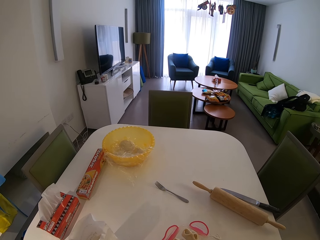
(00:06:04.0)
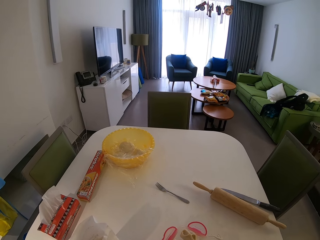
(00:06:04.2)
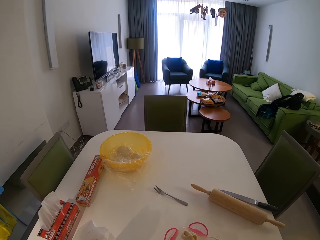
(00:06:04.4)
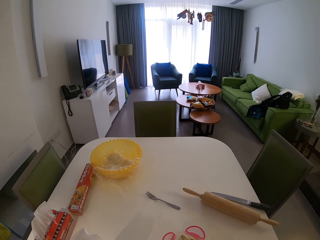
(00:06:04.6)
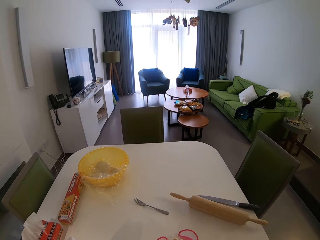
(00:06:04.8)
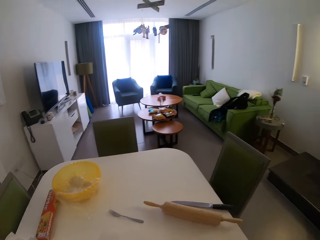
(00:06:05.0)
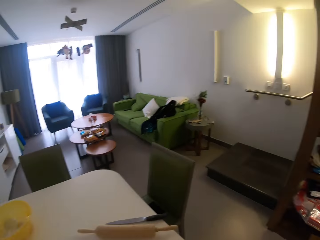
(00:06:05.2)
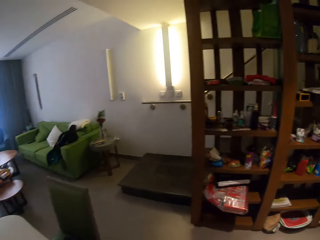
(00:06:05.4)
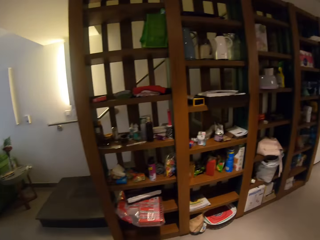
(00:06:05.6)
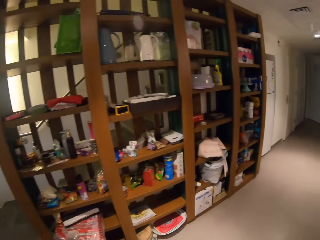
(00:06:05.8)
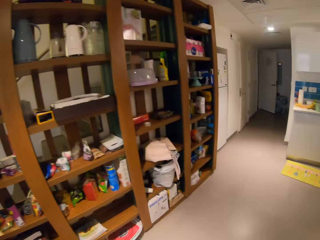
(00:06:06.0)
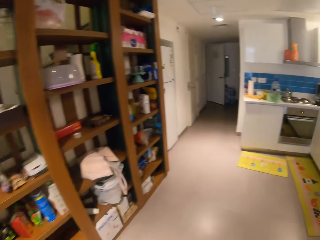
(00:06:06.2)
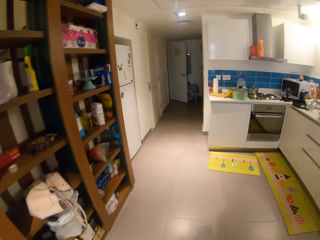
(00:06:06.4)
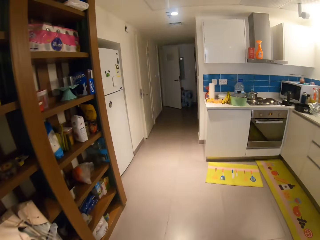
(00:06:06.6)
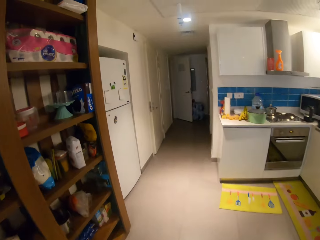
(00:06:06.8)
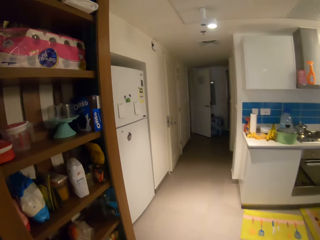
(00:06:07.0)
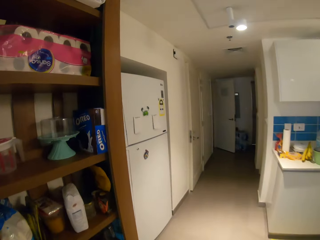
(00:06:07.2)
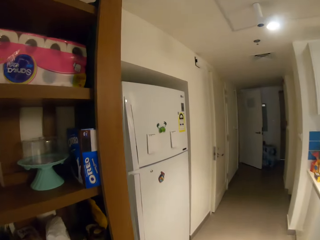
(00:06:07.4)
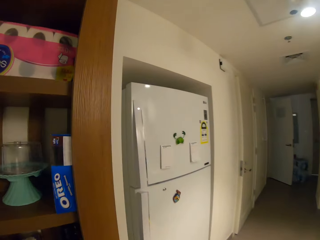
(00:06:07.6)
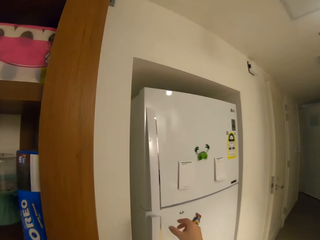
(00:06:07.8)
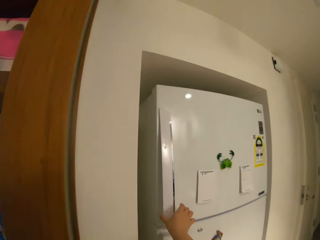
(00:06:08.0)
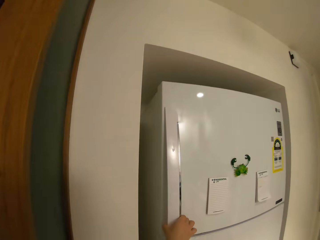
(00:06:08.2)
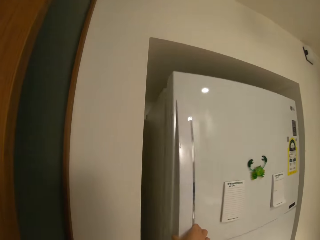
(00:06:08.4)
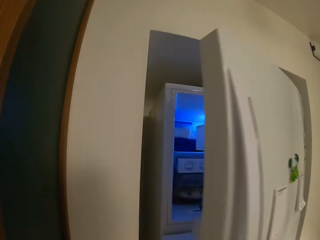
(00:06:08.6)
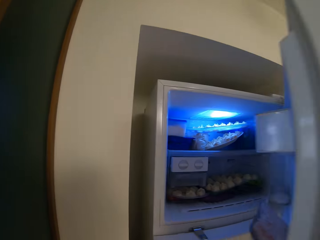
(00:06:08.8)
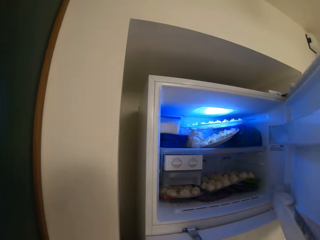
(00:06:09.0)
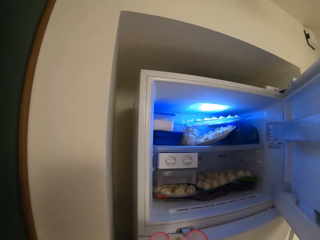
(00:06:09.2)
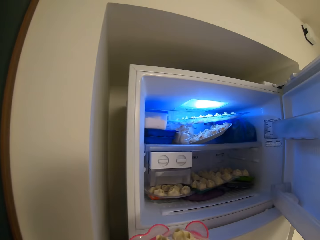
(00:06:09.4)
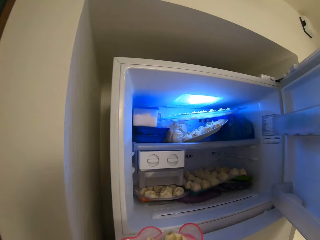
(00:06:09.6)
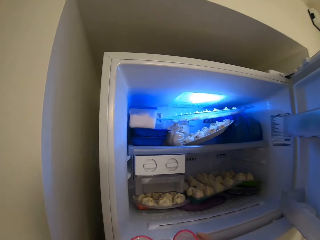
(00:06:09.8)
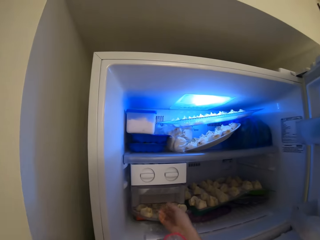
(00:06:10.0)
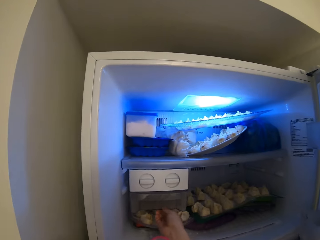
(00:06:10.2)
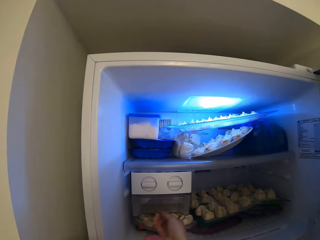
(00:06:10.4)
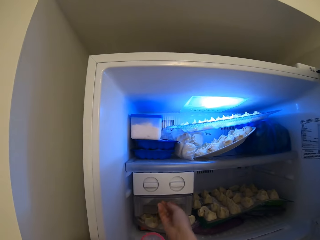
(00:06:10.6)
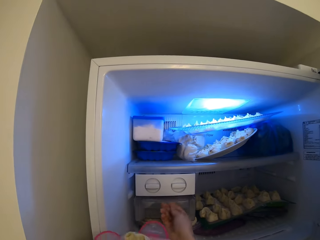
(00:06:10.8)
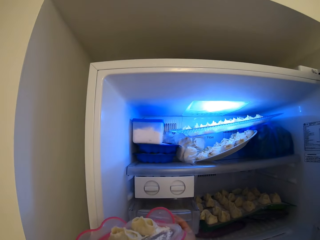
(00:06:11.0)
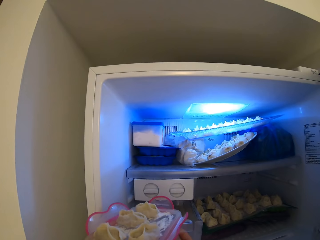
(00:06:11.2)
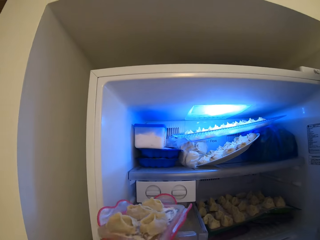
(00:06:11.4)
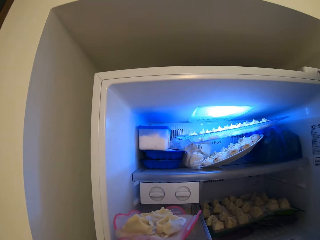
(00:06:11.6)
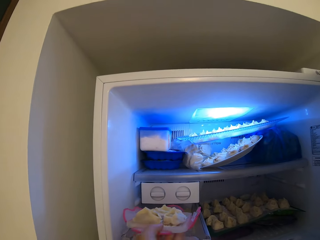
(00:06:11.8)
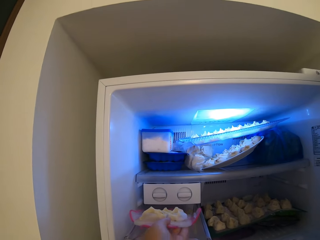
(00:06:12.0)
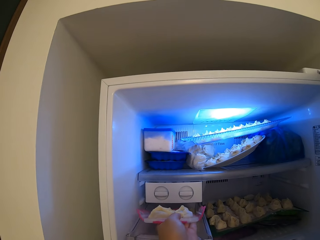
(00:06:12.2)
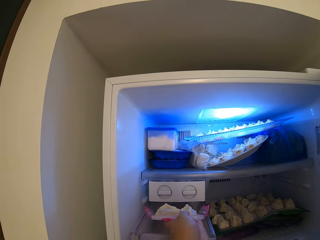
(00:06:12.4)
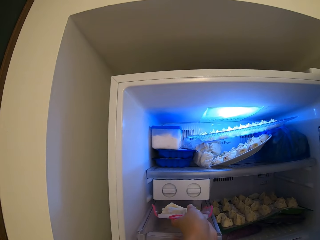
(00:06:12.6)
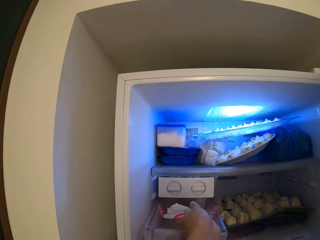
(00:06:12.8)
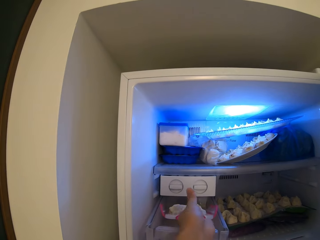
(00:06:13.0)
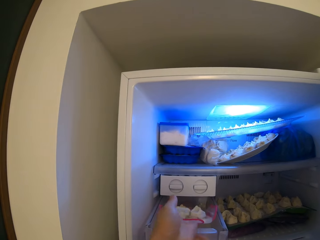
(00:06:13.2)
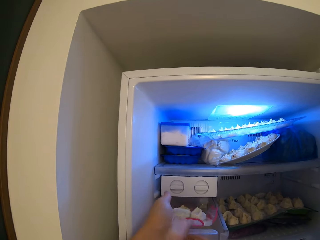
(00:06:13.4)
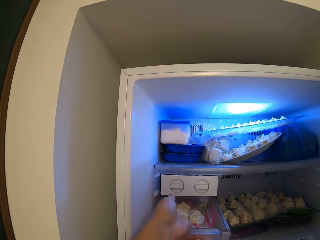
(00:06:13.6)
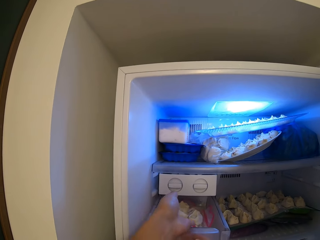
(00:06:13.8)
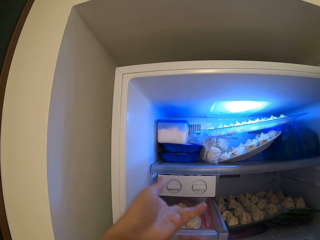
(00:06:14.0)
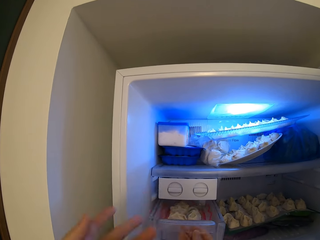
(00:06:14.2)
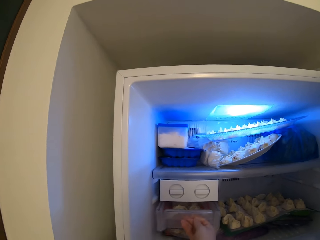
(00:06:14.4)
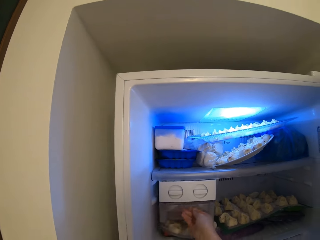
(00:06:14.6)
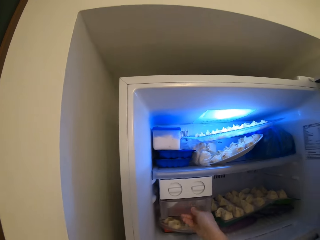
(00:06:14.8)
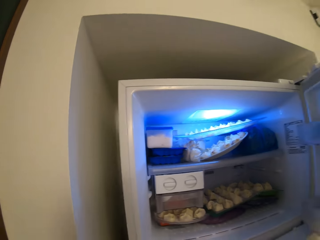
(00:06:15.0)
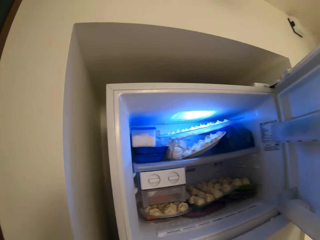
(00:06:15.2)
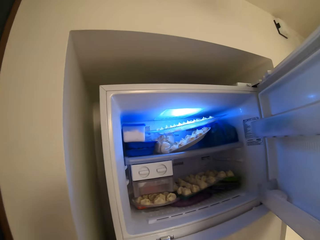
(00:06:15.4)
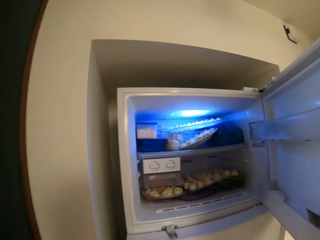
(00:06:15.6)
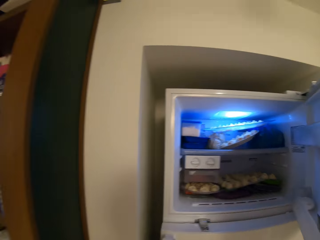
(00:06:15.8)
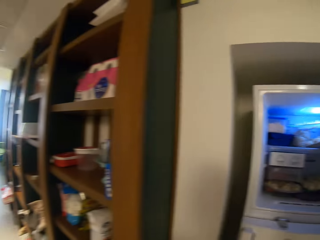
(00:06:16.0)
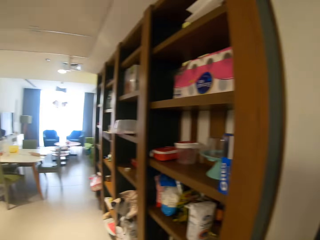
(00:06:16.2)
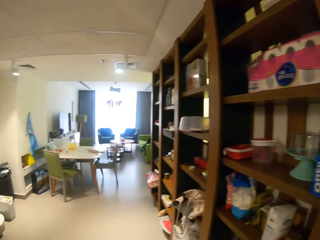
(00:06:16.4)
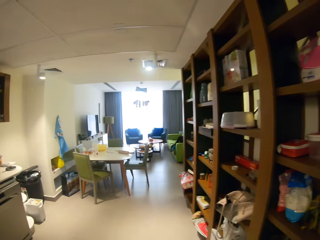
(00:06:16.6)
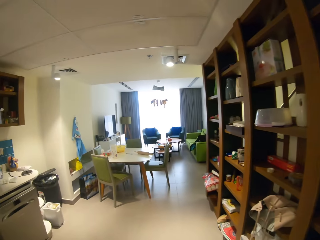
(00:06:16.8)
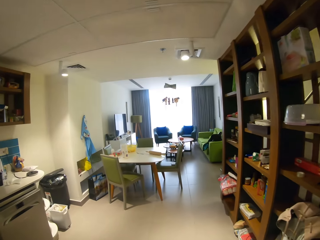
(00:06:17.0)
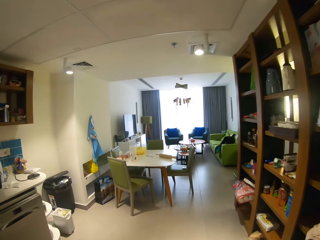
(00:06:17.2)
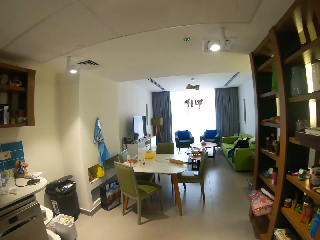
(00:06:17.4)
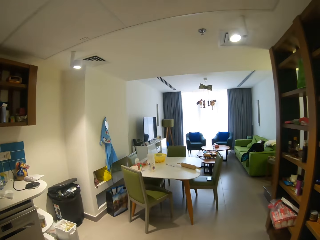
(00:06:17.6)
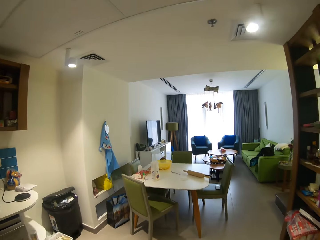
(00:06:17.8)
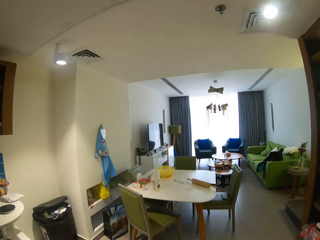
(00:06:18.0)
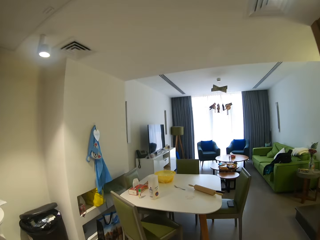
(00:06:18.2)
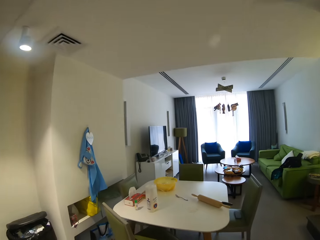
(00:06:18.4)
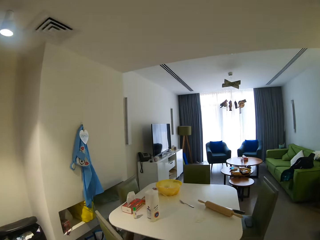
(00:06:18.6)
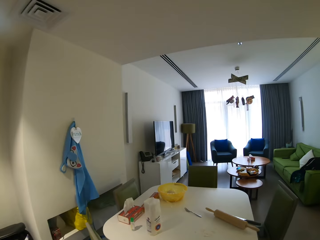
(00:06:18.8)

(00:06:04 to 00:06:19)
The camera wearer walks around. They open the freezer. They open the ice tray, put the cookies inside the freezer, close the ice tray, and close the freezer. They walk around.

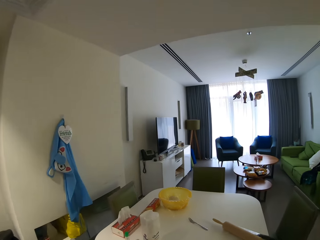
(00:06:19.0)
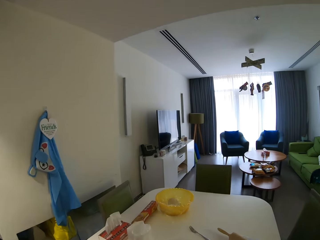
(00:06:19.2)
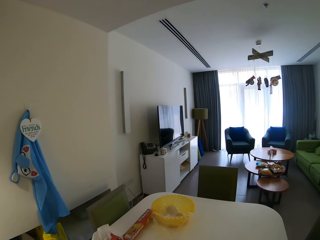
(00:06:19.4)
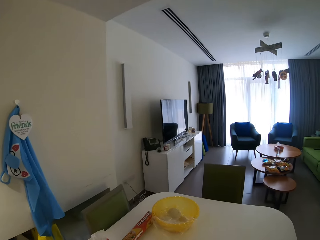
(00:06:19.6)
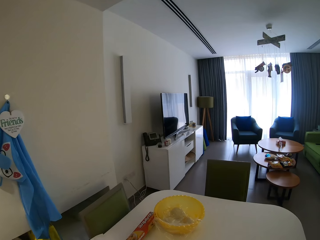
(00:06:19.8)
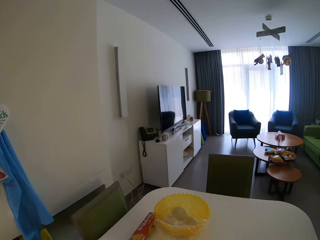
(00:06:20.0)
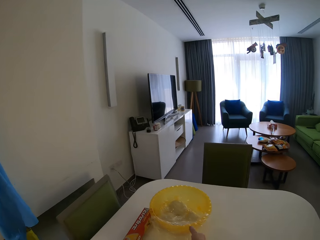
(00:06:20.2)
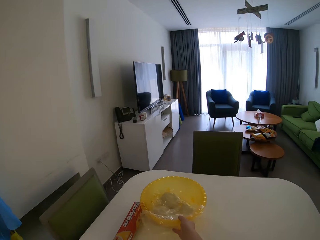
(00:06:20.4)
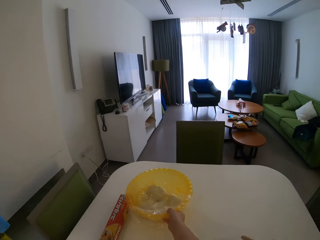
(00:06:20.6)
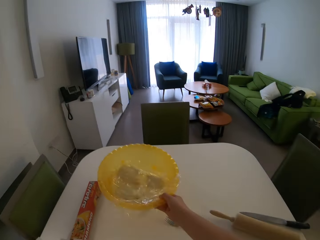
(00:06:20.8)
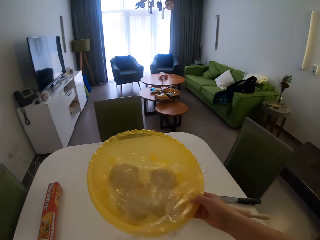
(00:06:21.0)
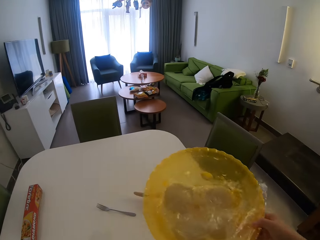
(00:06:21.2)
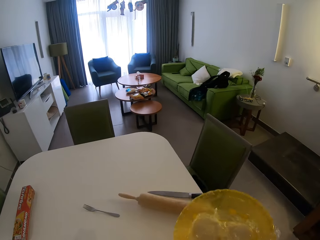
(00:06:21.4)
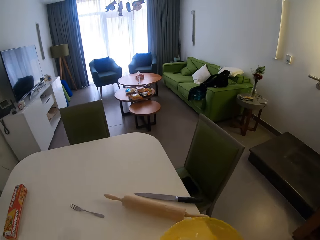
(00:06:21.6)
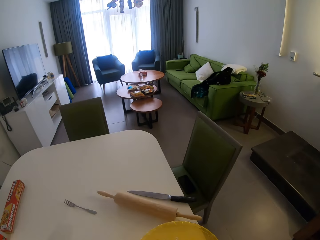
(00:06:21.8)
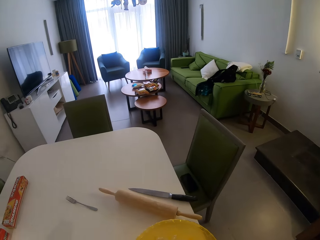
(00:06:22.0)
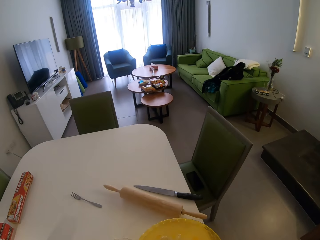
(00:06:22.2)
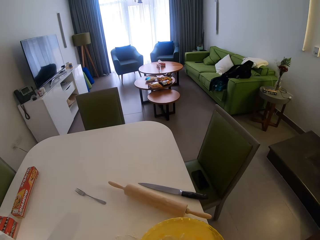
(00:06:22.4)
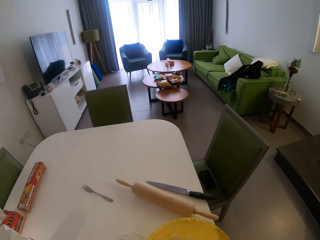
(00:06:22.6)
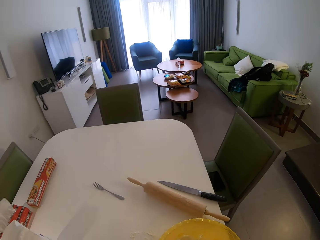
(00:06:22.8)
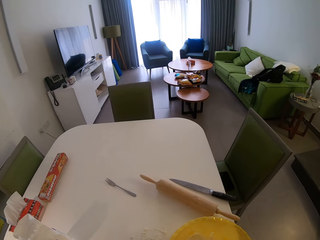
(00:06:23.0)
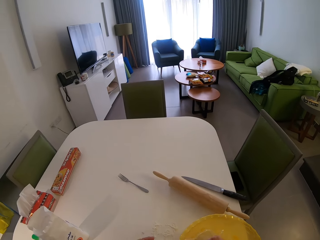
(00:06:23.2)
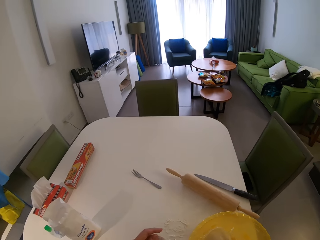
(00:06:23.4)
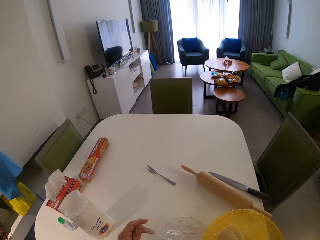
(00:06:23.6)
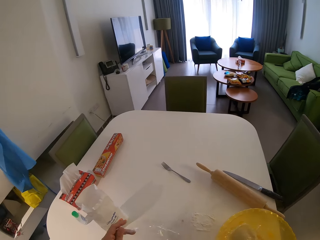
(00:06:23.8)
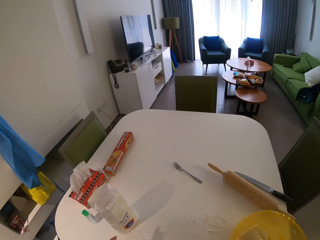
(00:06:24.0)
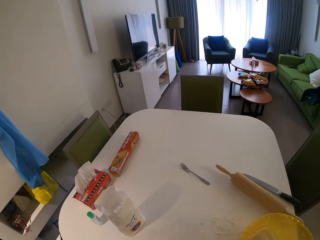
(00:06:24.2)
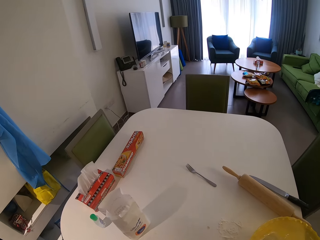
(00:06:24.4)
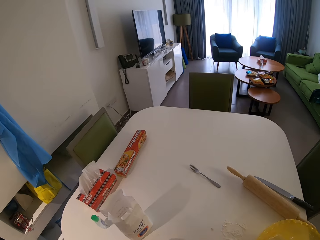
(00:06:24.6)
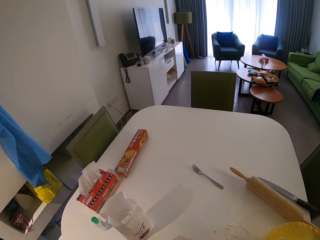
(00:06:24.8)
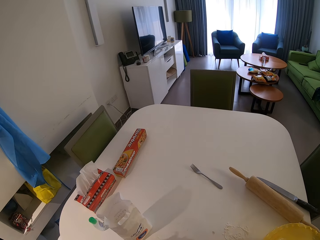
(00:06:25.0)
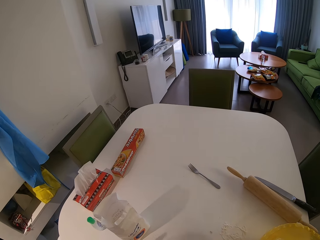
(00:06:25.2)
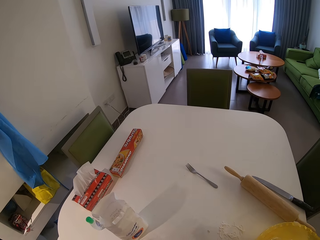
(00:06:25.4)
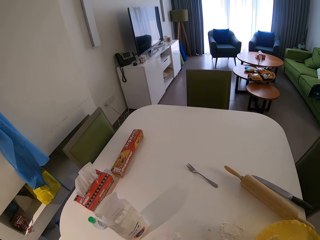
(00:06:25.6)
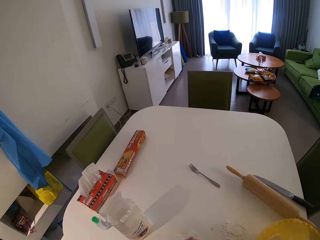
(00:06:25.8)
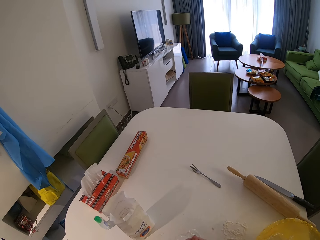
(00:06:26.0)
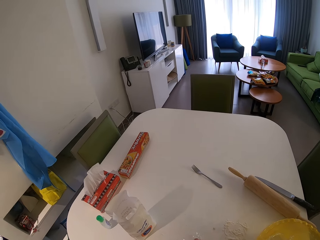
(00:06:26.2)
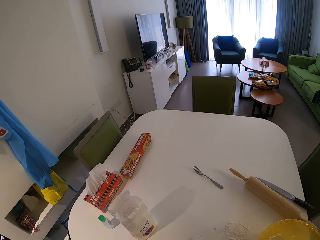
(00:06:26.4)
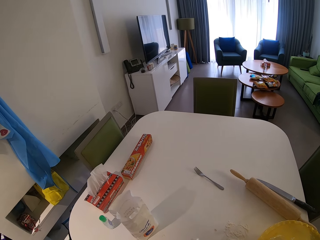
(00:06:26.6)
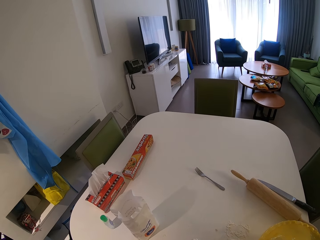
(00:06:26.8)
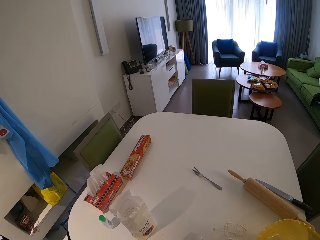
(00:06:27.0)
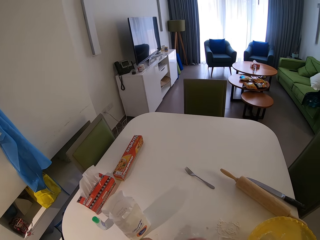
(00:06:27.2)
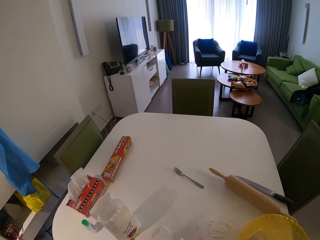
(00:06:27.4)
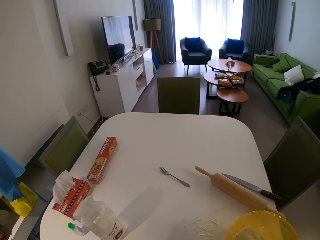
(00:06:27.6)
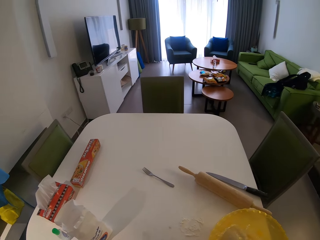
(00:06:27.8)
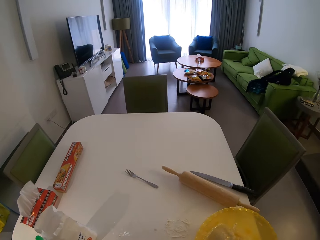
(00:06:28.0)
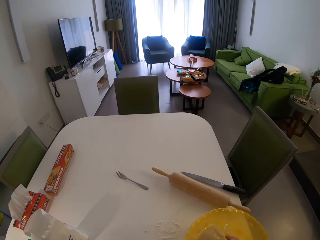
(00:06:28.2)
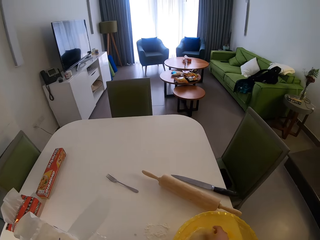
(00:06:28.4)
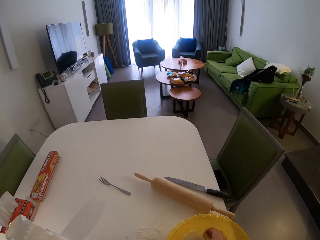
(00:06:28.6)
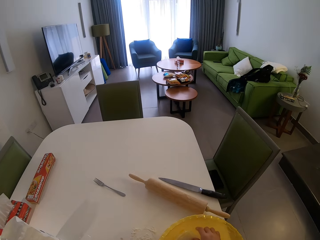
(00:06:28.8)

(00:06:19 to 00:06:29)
The camera wearer carries a yellow strainer. They pick up a bowl with dough. They look at the table.
